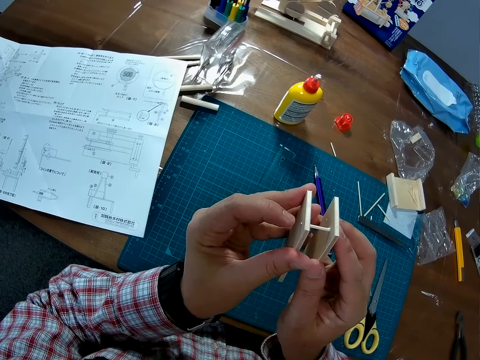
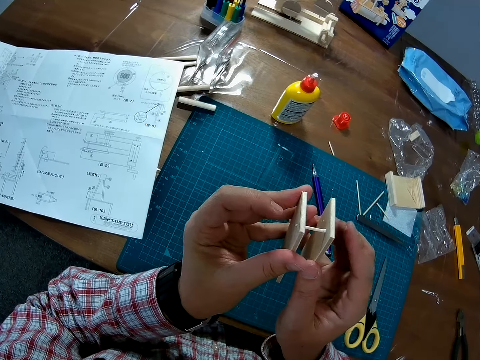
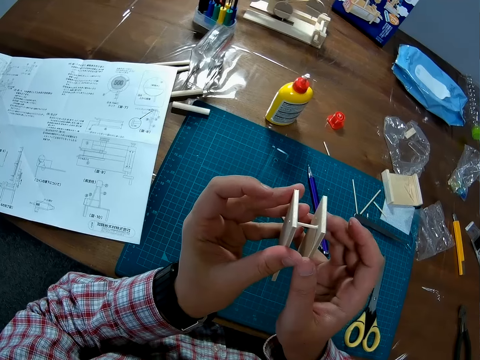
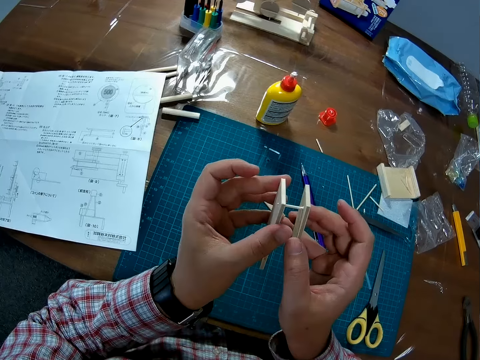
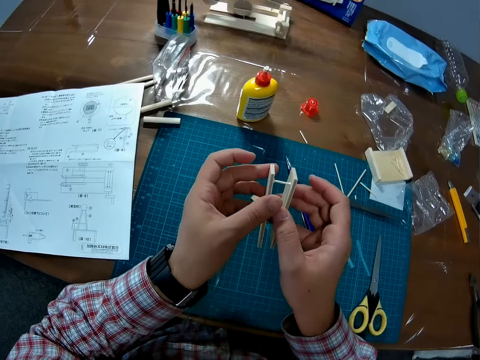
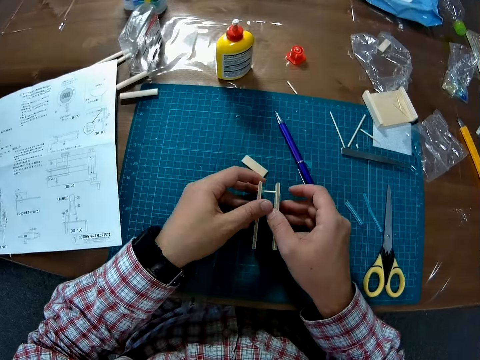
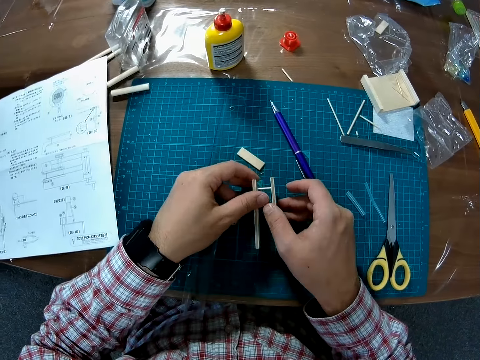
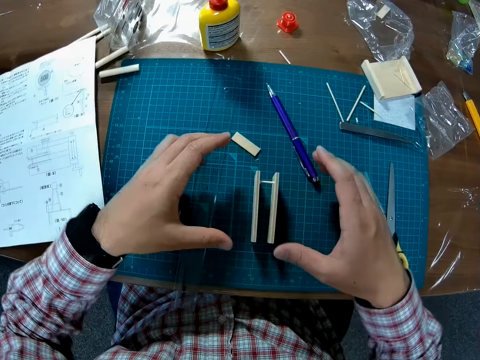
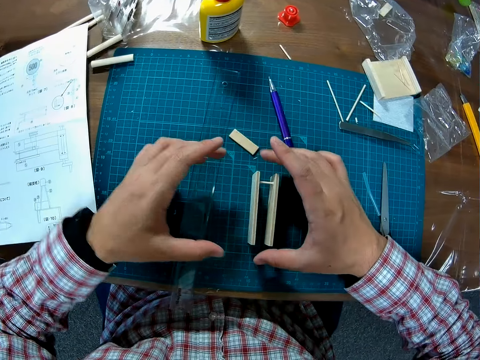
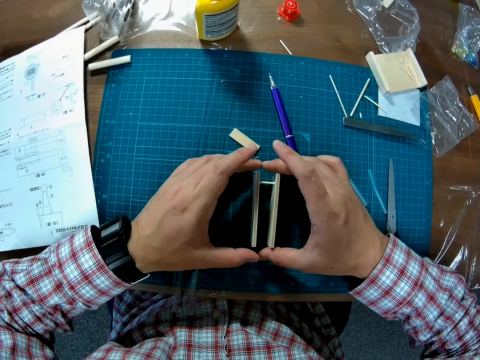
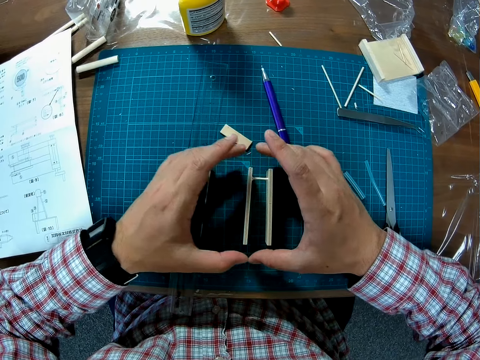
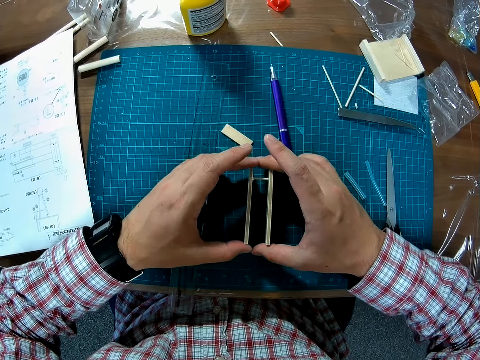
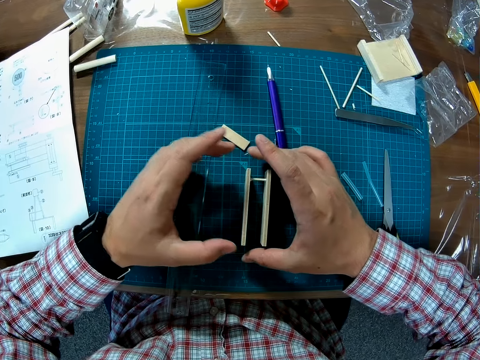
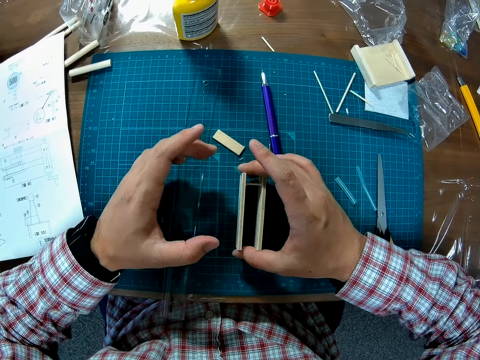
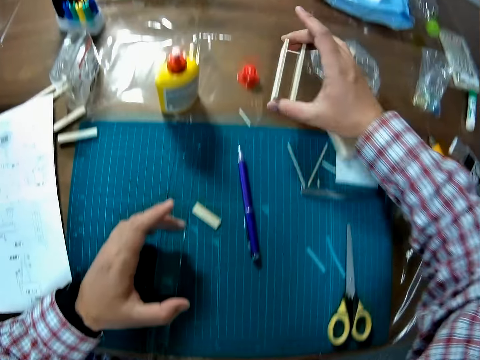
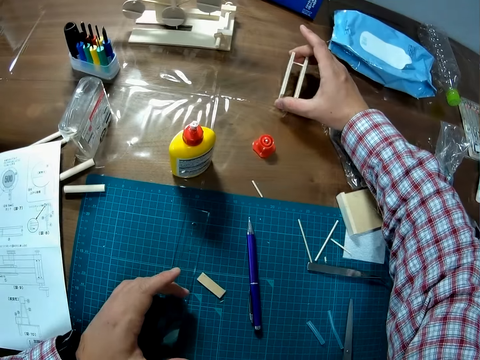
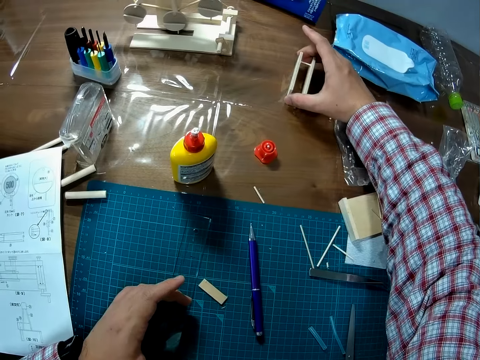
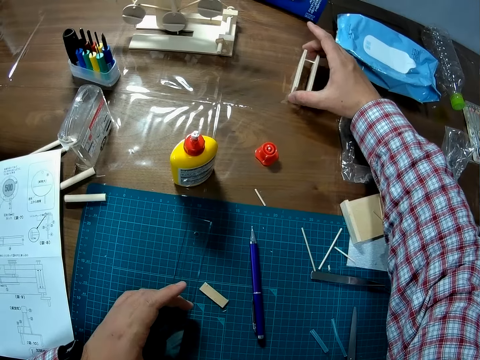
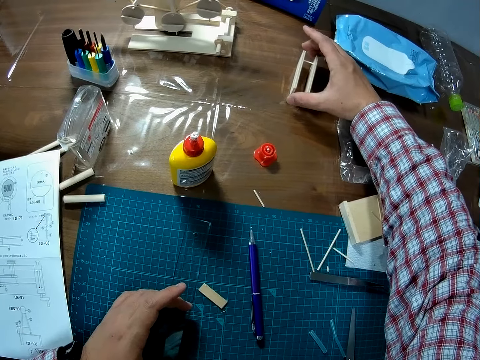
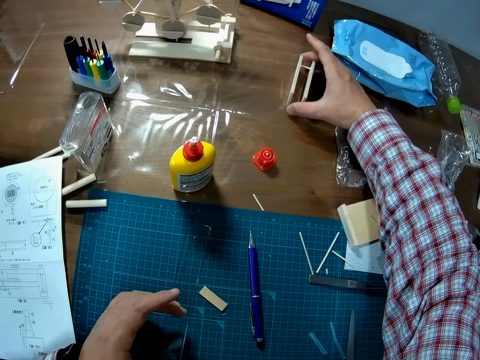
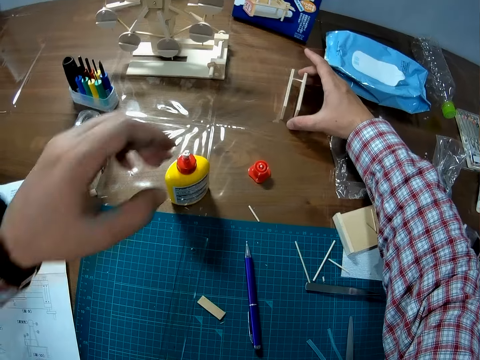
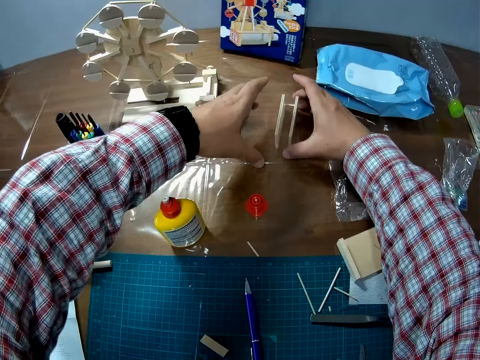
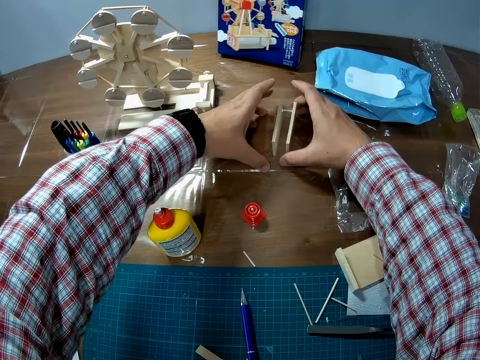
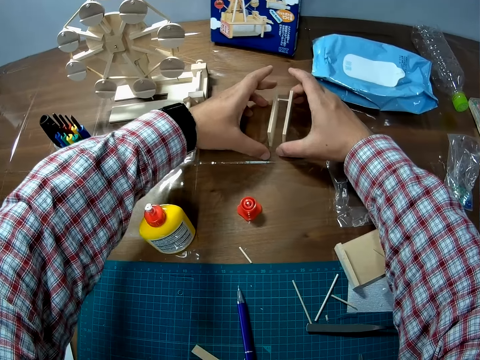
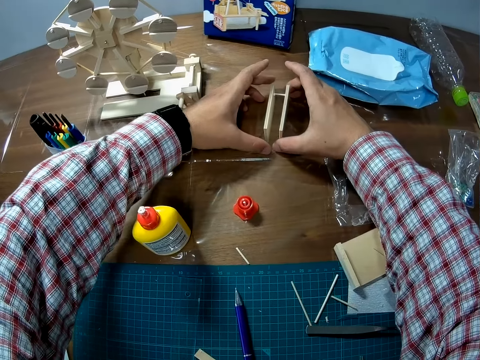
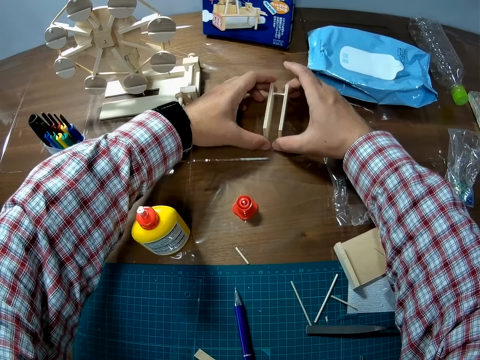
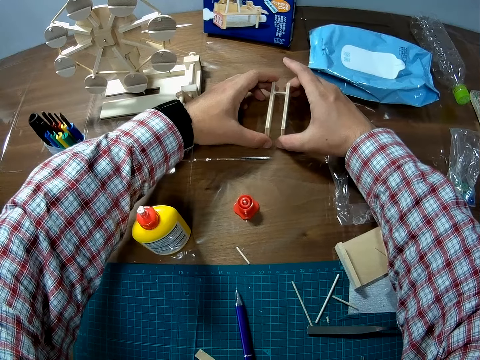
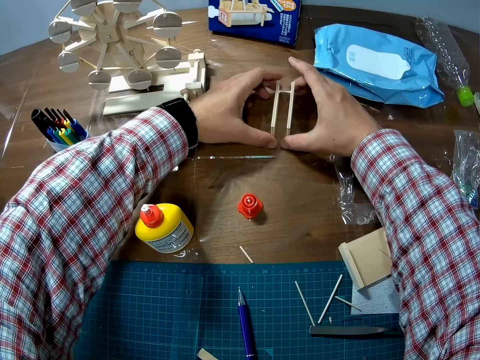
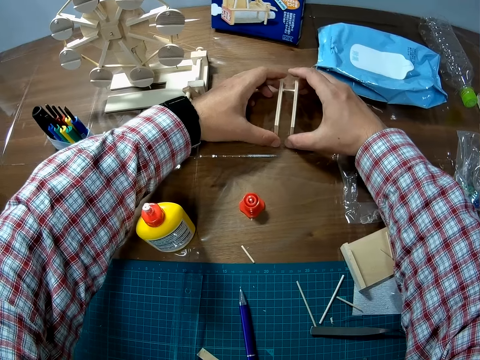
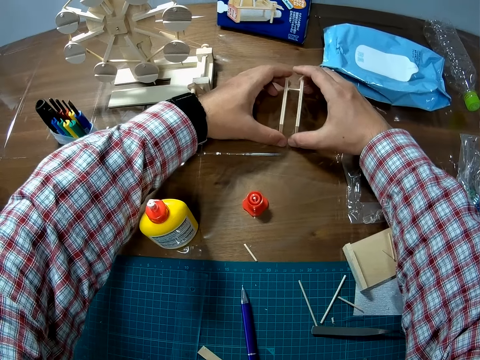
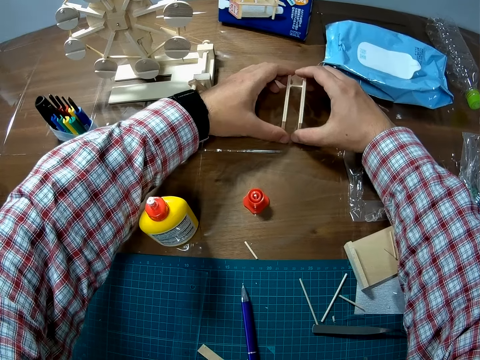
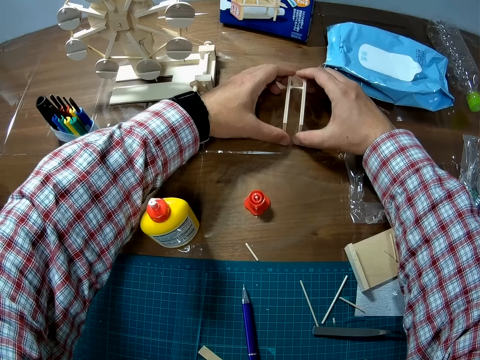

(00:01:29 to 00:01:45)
The camera wearer puts the model materials or wood on the cutting mat. They hold the wood. They remove the model materials from the cutting mat. They put the model materials on the table. They hold the wood.

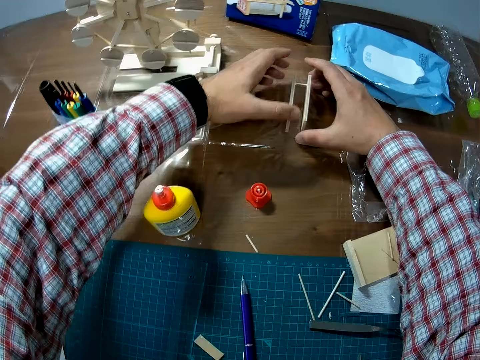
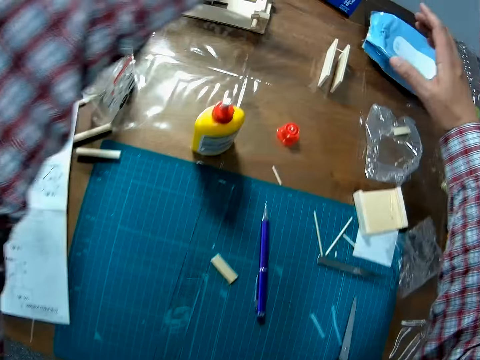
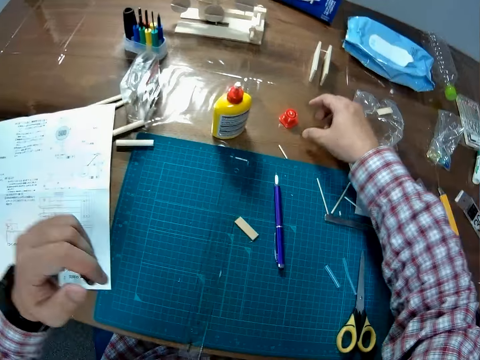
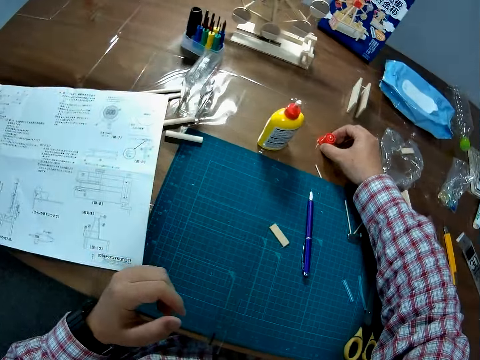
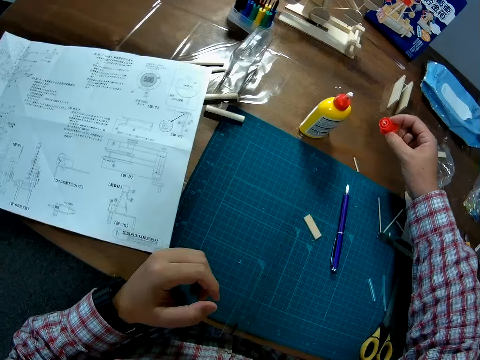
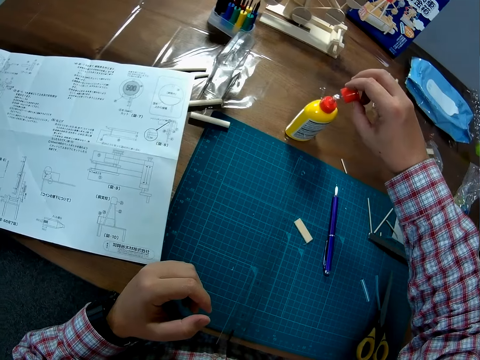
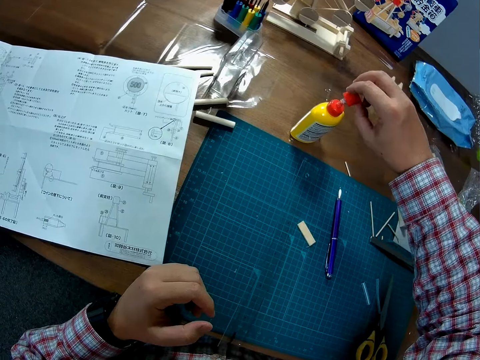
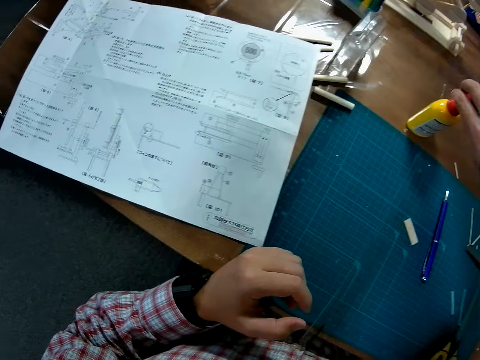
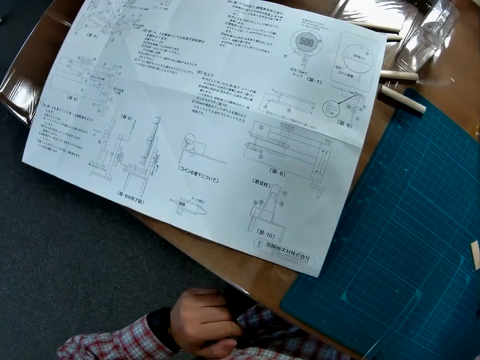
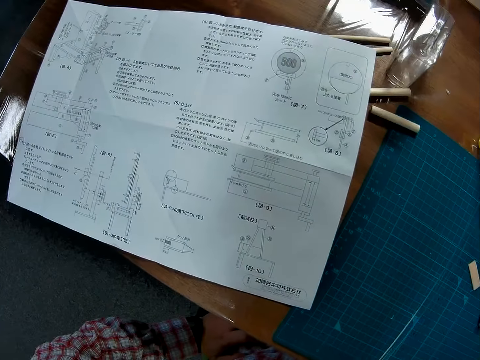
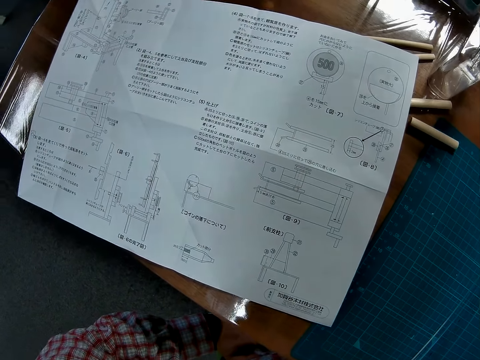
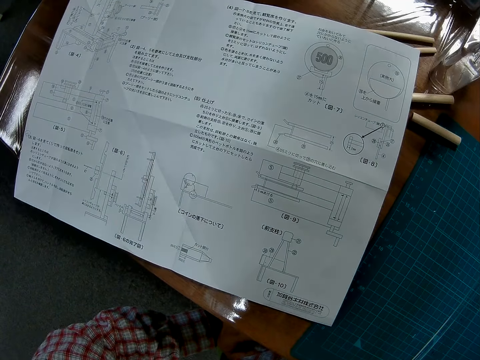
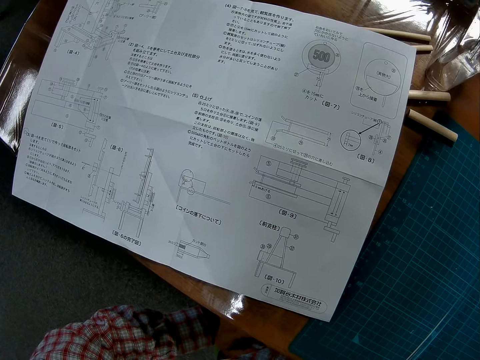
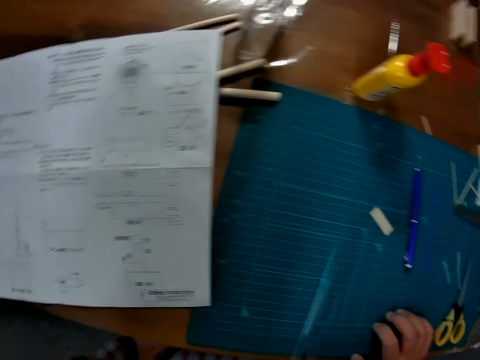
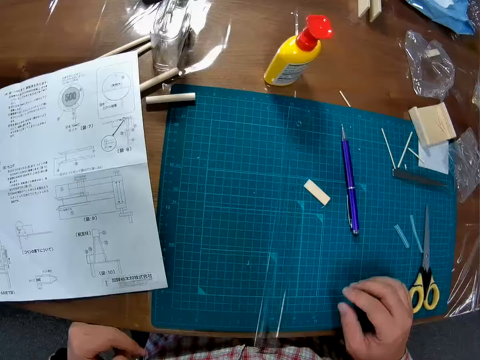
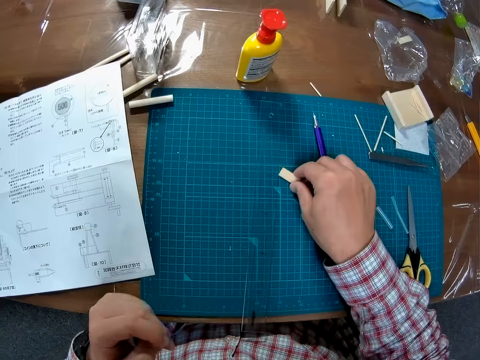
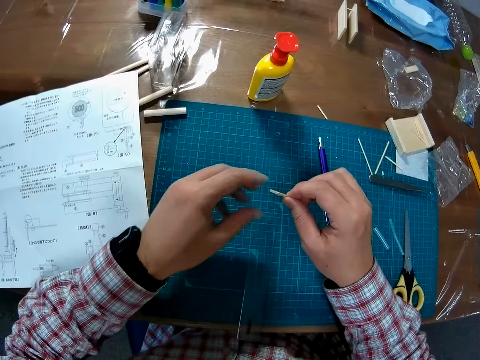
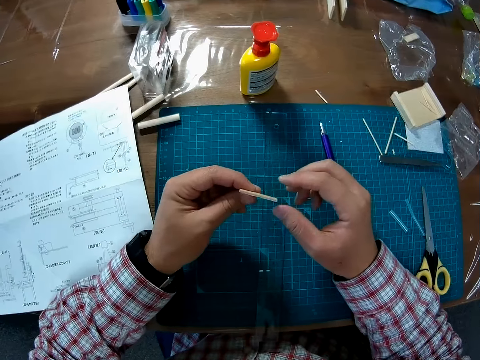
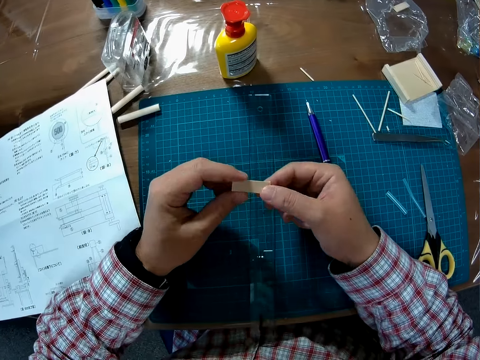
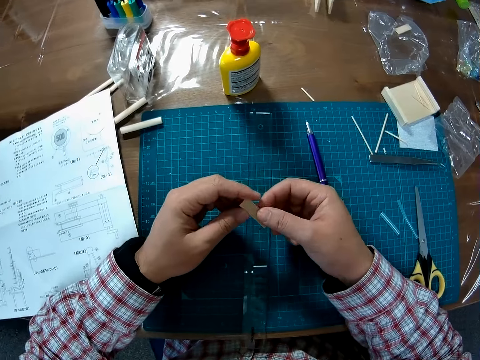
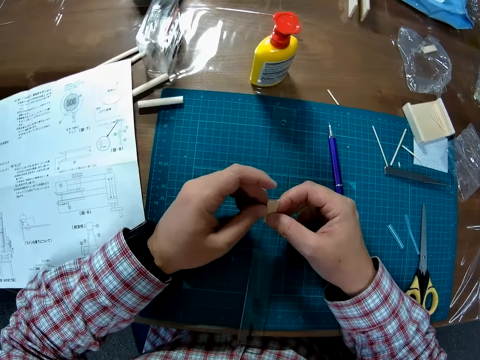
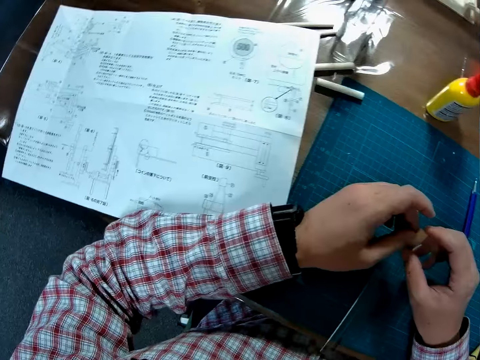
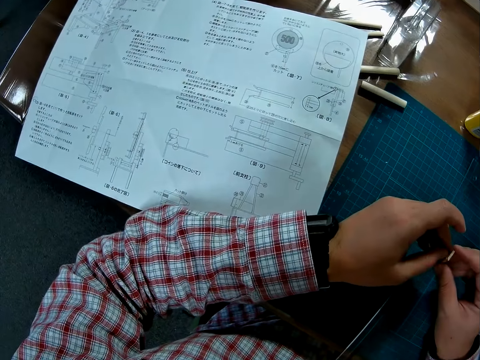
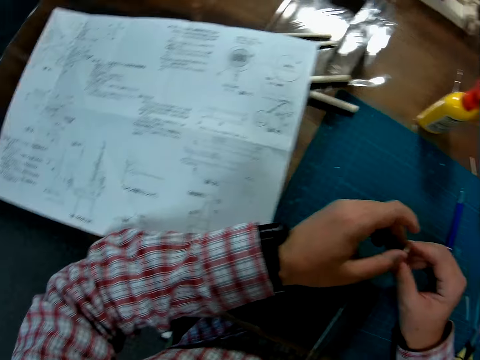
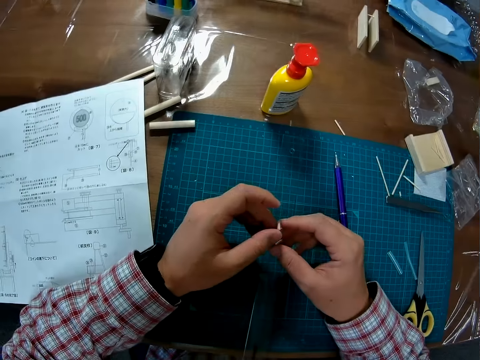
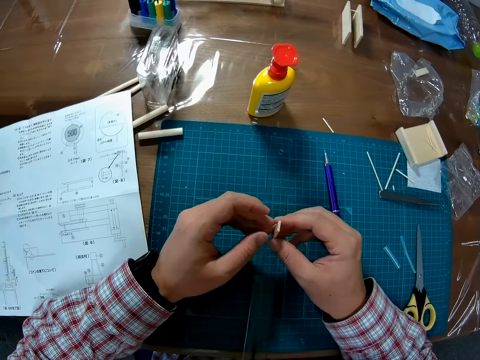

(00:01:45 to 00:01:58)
The camera wearer picks up the cap or lid of the glue. They close the glue bottle using the lid. They pick up a model material or wood chip from the cutting mat. They turn the model material. They hold the wood chip.
